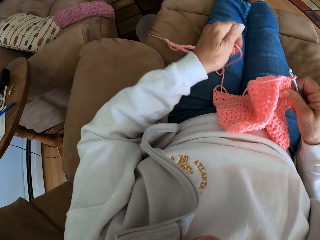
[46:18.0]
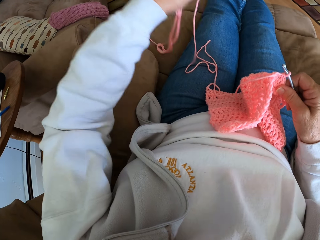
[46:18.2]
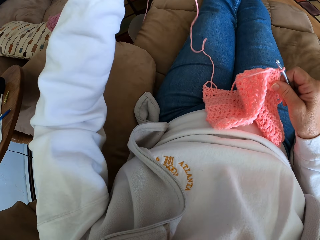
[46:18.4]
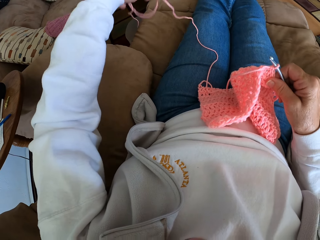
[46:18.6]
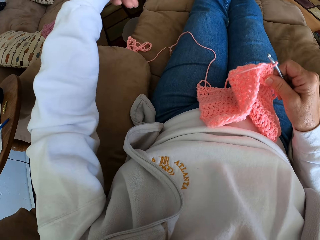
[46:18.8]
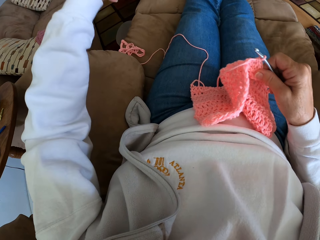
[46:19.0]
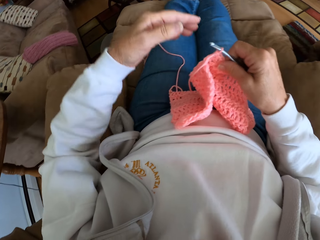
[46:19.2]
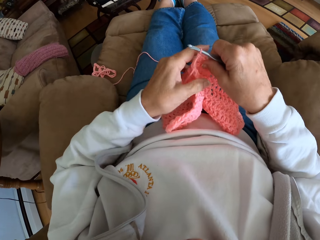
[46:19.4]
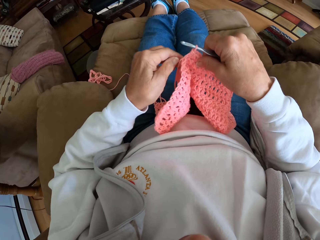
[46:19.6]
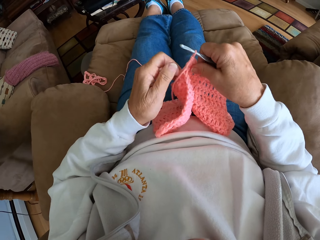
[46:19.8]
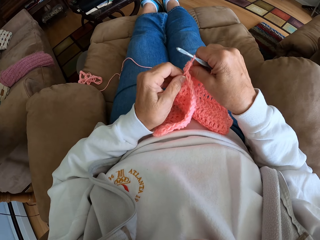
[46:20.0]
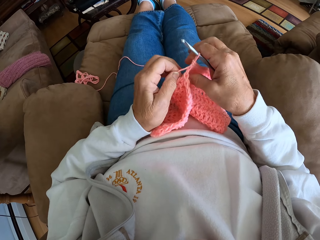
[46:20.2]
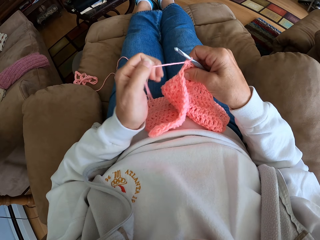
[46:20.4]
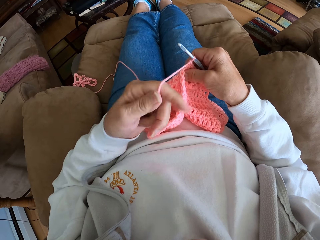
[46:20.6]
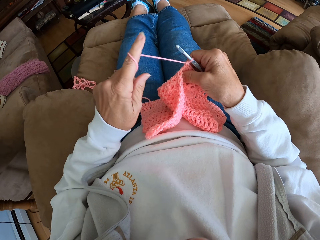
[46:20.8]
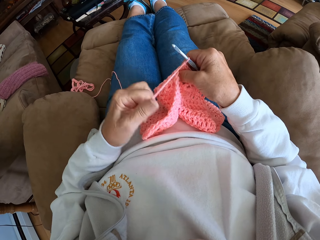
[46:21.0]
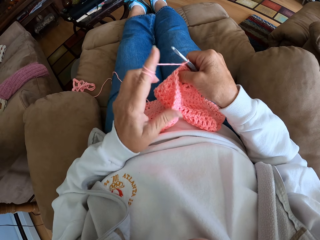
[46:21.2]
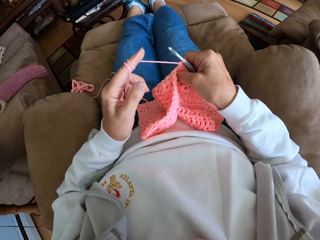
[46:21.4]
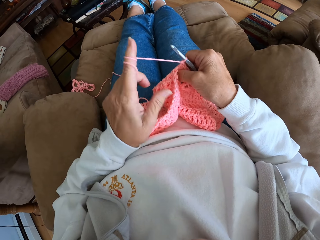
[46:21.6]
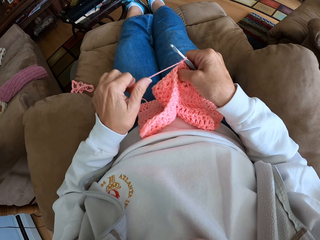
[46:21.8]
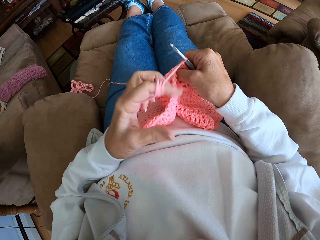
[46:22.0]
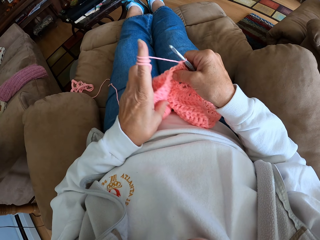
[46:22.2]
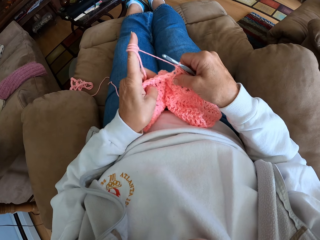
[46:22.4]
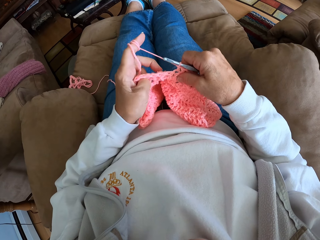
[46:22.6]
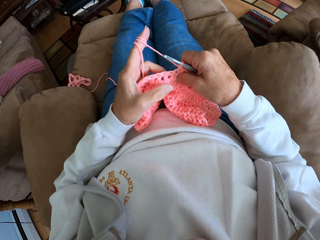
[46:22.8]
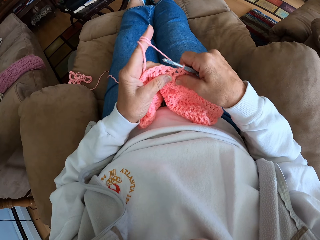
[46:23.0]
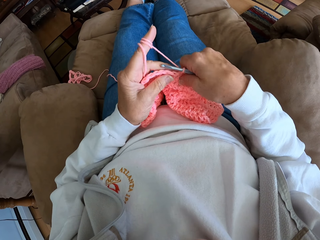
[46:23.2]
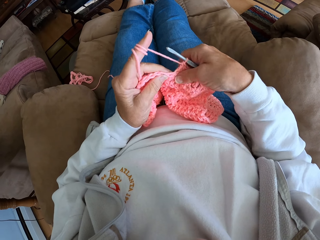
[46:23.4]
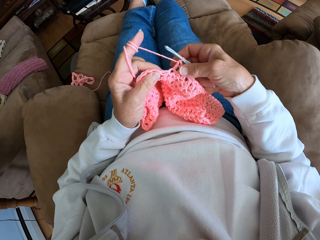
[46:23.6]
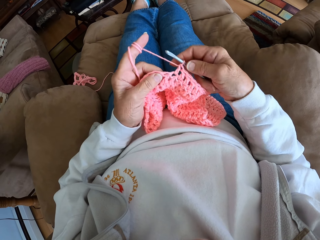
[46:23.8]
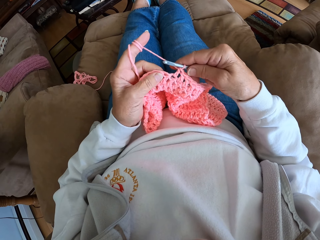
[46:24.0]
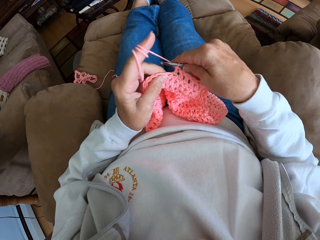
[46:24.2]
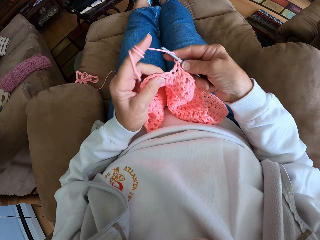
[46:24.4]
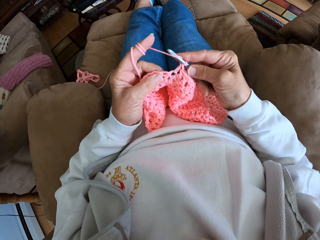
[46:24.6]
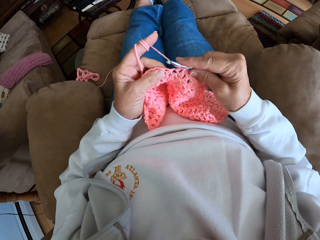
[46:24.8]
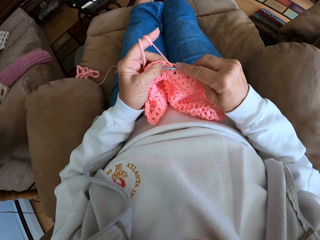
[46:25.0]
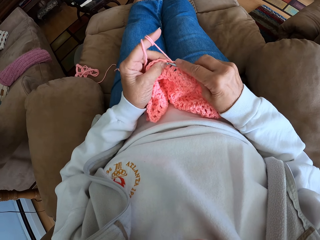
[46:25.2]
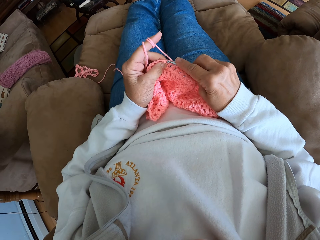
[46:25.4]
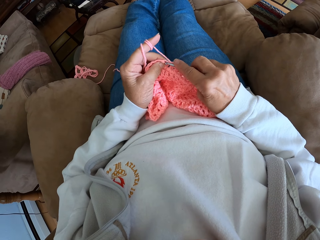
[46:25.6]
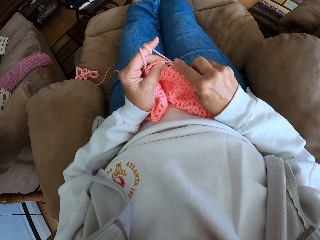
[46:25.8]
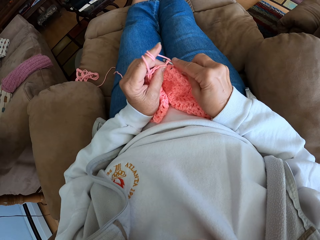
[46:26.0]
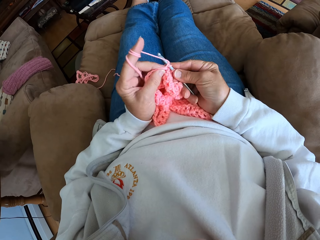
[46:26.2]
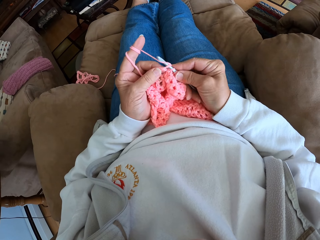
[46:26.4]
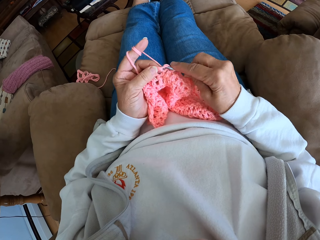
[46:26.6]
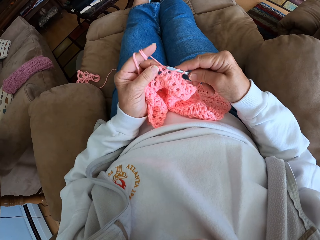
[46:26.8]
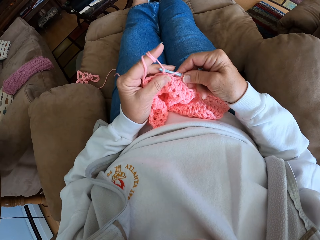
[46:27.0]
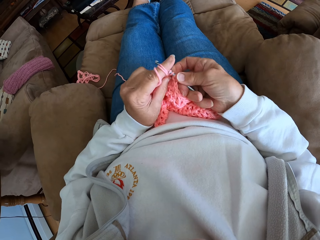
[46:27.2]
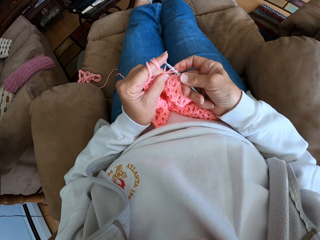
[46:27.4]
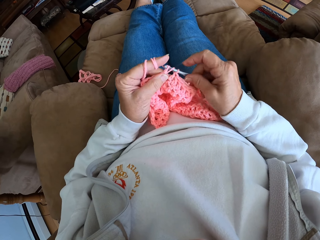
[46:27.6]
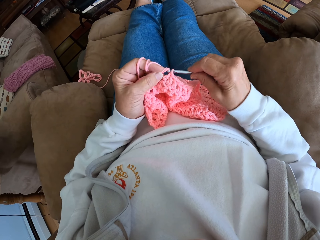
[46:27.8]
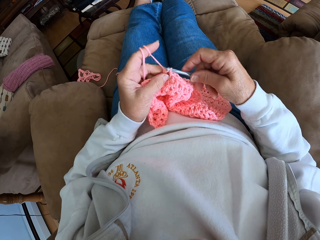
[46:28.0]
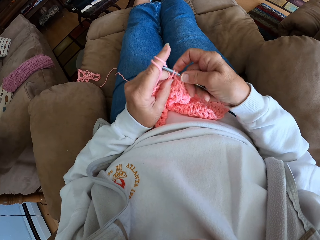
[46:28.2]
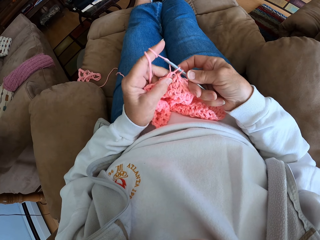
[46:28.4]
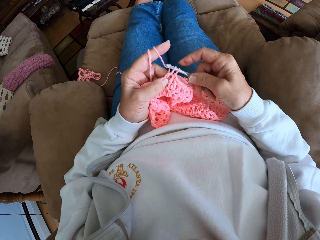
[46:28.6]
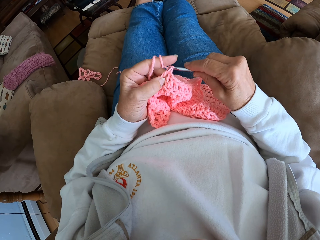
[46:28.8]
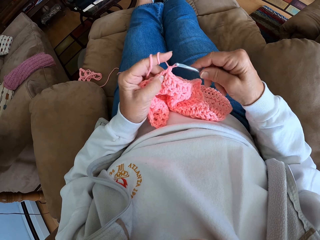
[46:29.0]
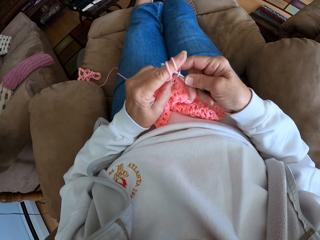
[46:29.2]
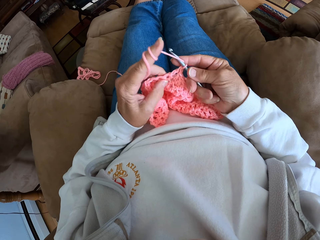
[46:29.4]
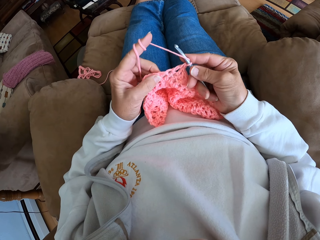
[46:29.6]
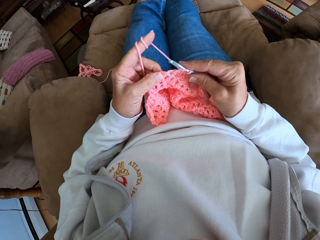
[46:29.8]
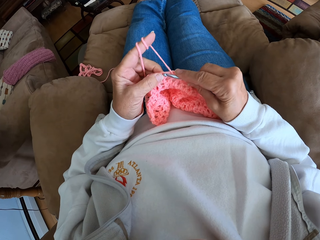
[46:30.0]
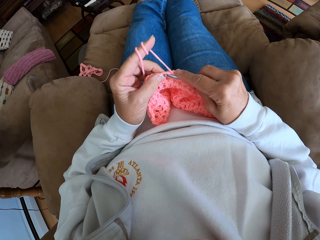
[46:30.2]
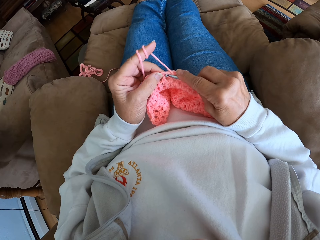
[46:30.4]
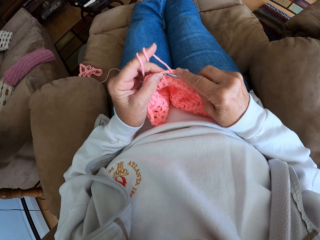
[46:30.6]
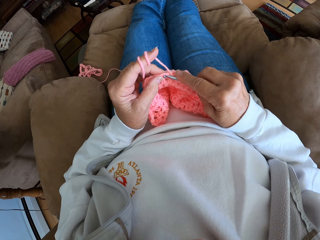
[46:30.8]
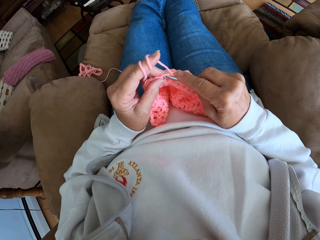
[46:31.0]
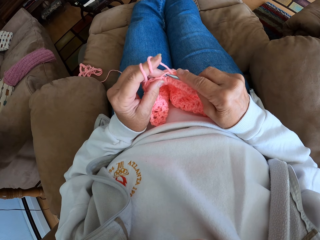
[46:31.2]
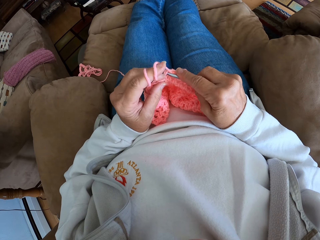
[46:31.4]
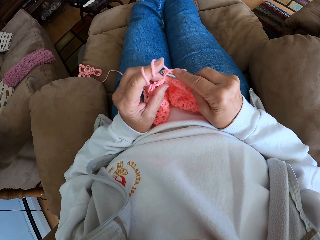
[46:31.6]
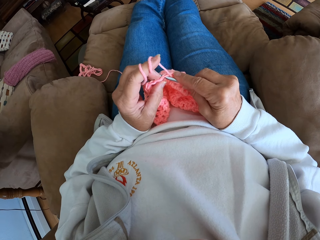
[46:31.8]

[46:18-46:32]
The camera wearer holds the cloth. She rolls in more thread with her index finger. She crochets the cloth or thread.

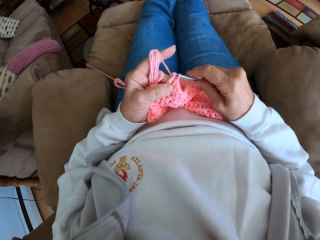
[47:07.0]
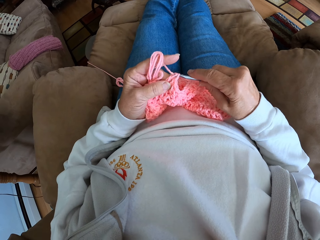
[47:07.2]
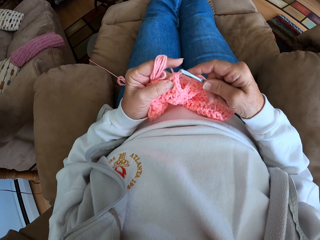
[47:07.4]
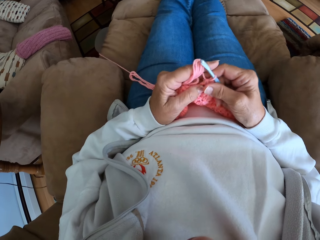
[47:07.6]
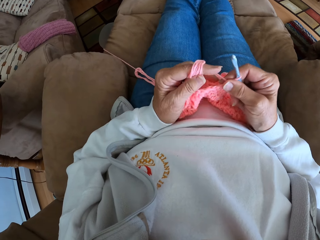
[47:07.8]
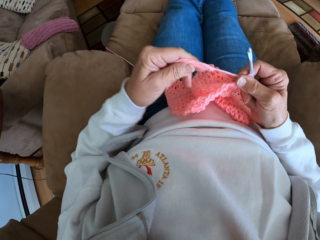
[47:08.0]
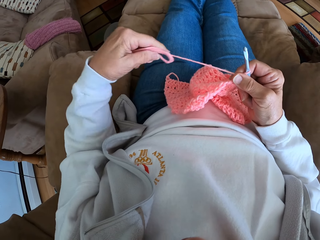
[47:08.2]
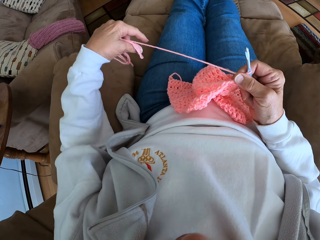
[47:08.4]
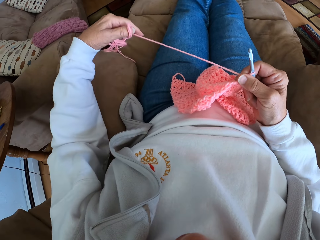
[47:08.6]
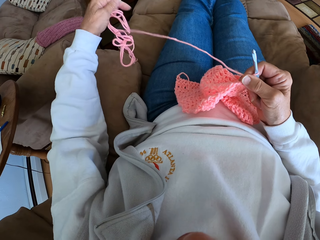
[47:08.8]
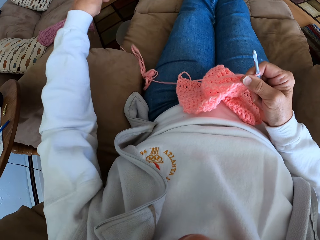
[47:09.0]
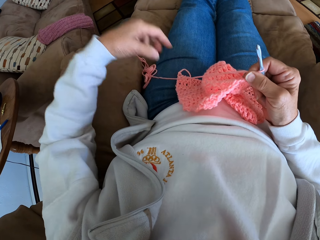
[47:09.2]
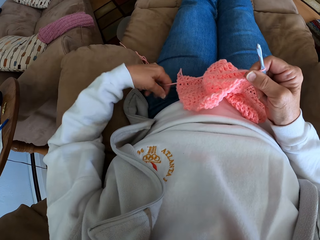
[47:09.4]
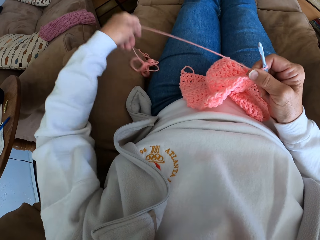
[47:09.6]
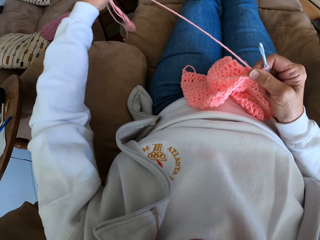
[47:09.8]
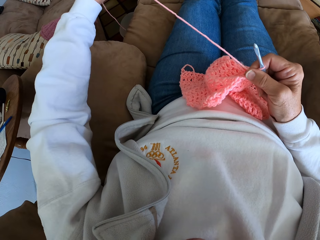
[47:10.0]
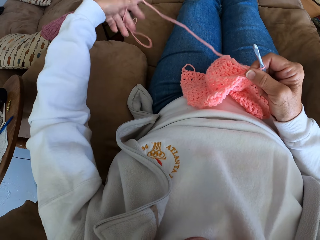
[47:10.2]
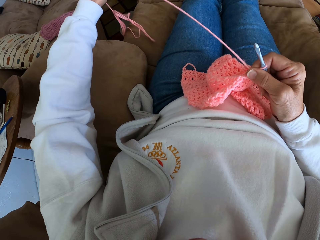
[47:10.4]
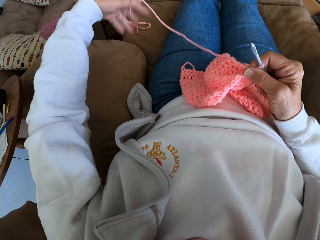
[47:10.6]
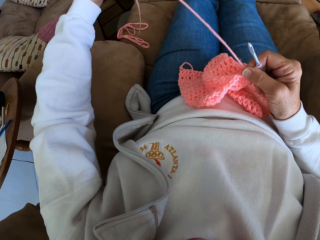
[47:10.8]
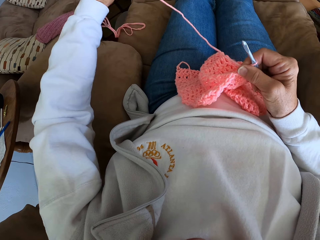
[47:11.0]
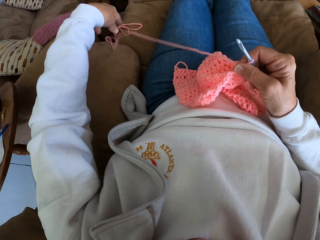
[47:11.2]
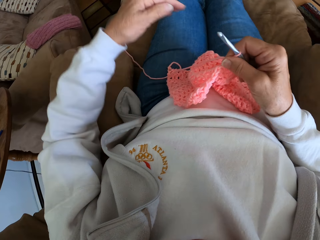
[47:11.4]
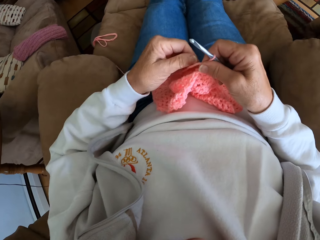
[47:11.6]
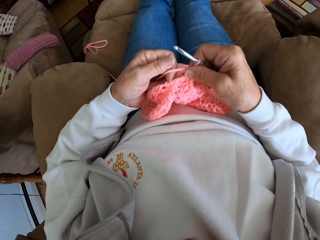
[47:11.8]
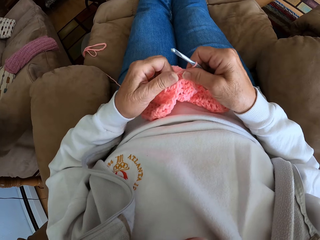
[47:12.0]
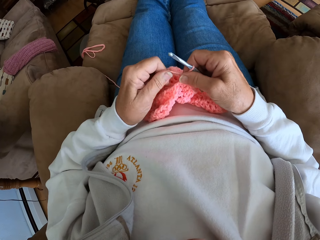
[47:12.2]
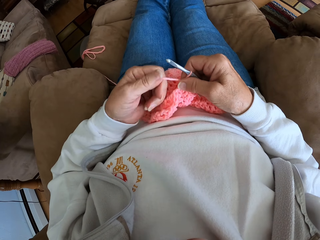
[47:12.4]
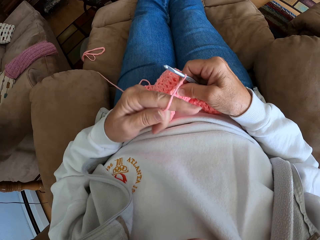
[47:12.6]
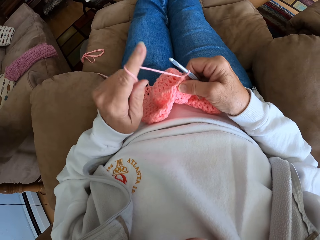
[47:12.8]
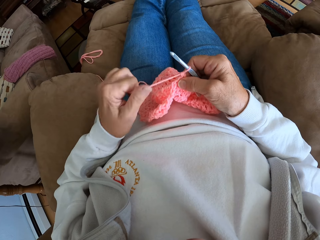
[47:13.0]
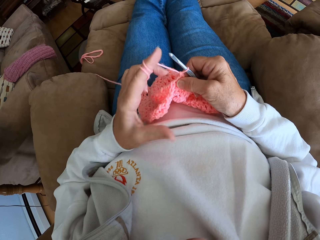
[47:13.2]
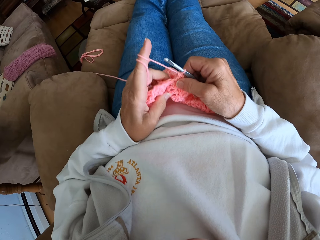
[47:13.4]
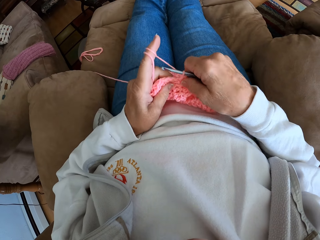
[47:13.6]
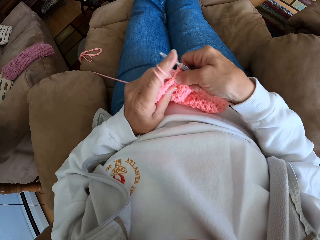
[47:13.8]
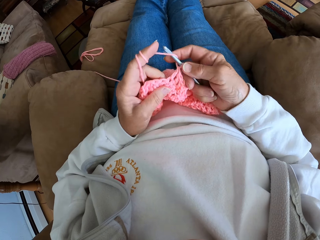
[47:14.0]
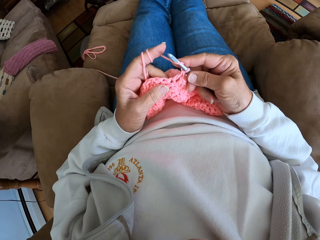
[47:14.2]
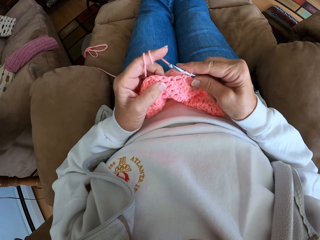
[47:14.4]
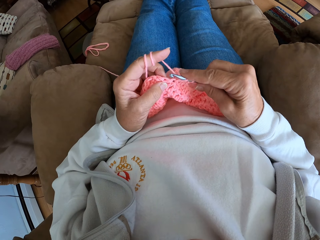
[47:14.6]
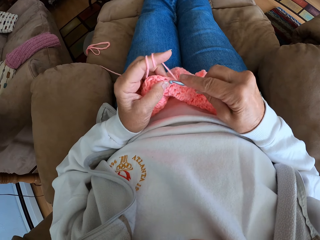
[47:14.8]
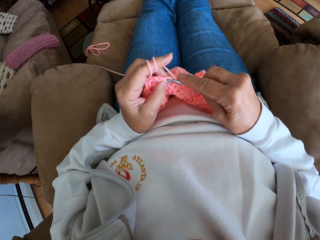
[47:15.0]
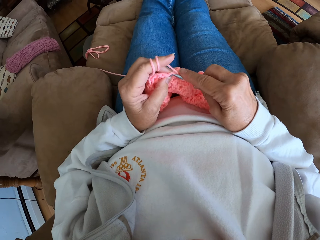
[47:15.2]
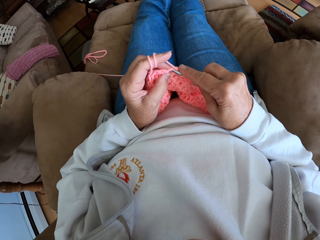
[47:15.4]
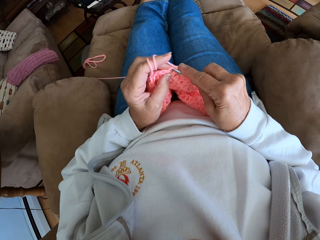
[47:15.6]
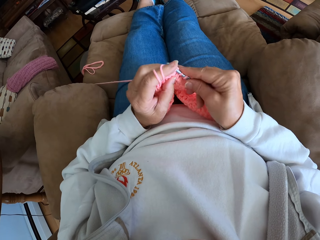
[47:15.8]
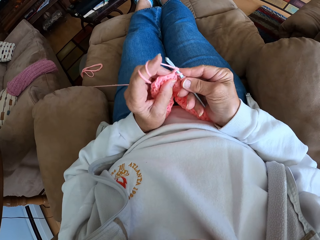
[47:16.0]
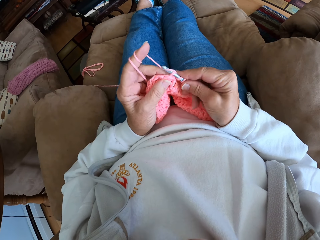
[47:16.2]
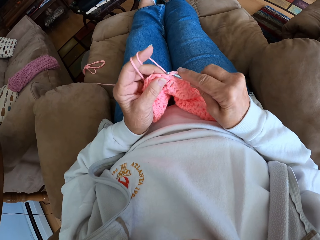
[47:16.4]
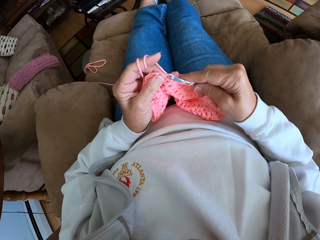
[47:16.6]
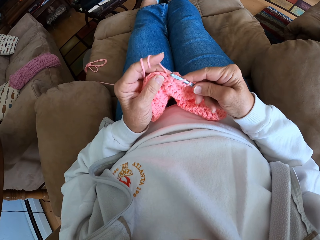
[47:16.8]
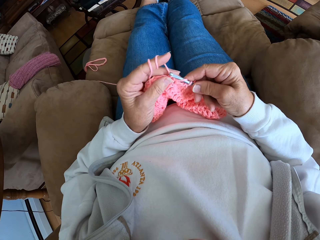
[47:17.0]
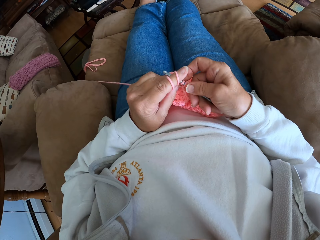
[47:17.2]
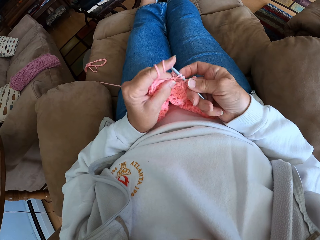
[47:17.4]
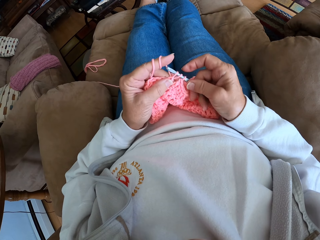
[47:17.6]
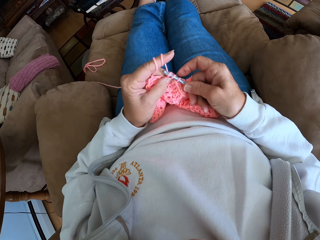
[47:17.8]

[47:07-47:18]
The camera wearer pulls out more thread with her left hand. She straightens the thread. She holds the cloth. She rolls in more thread with her index finger. She crochets the cloth or thread.
